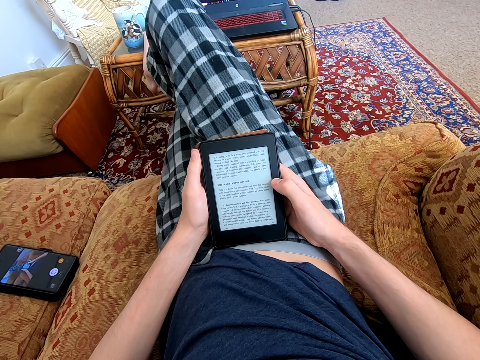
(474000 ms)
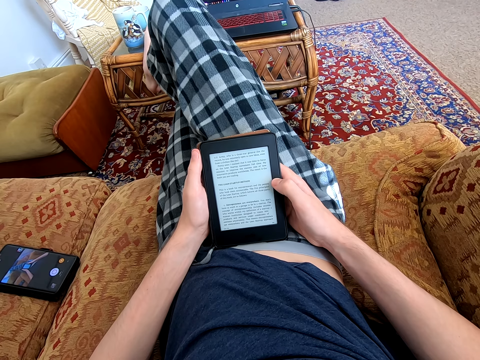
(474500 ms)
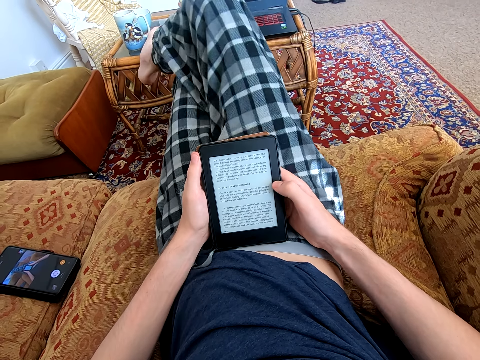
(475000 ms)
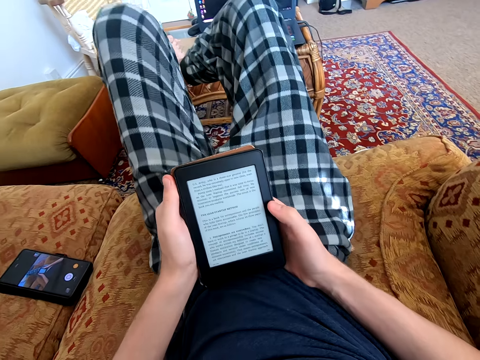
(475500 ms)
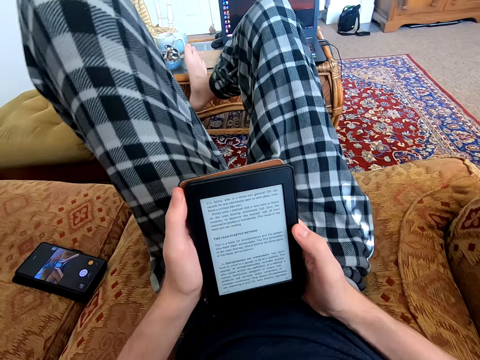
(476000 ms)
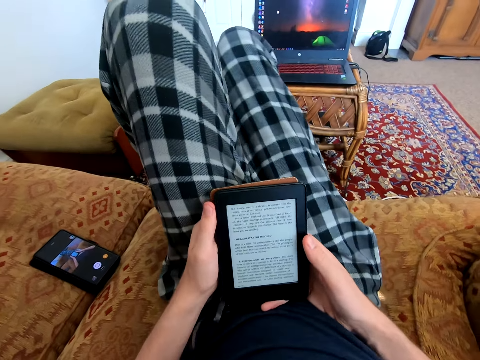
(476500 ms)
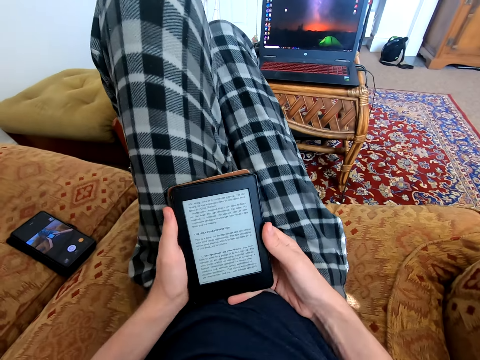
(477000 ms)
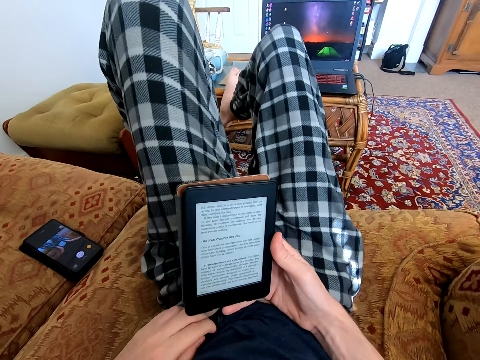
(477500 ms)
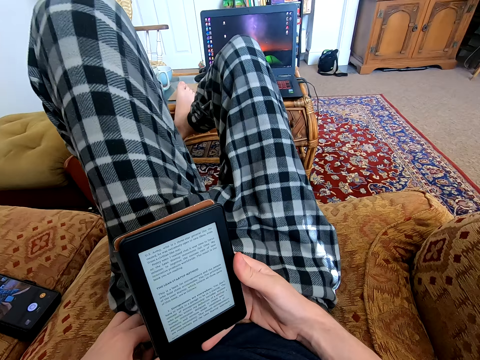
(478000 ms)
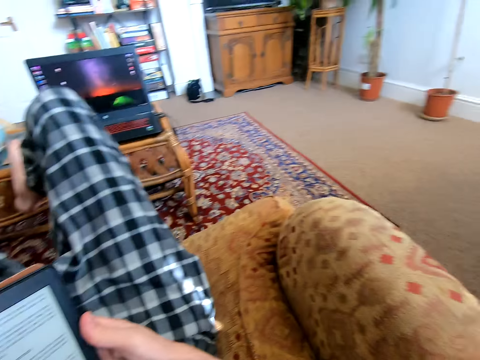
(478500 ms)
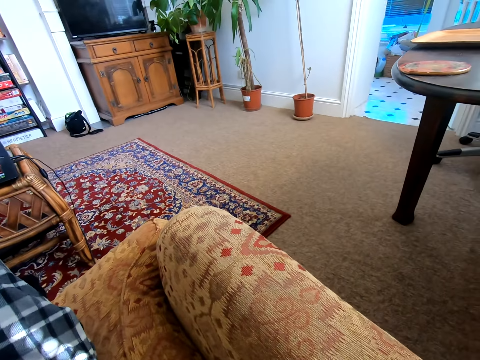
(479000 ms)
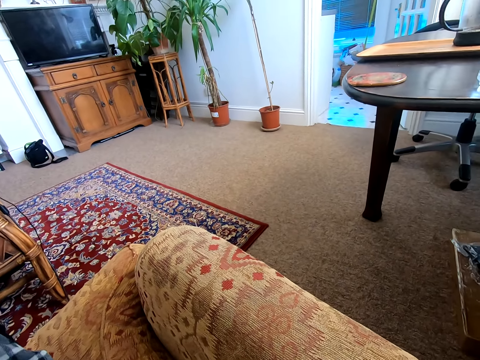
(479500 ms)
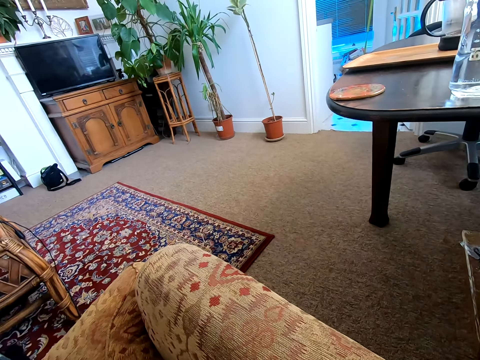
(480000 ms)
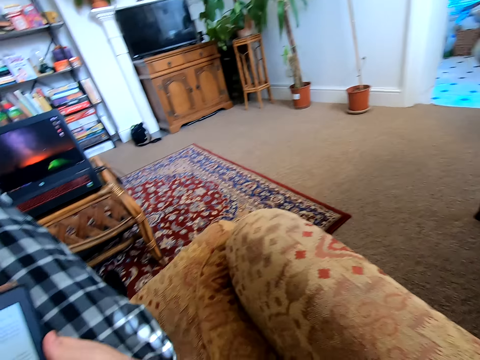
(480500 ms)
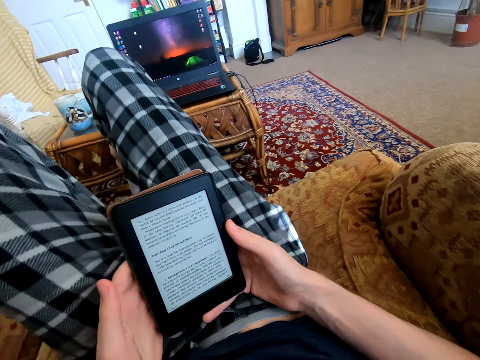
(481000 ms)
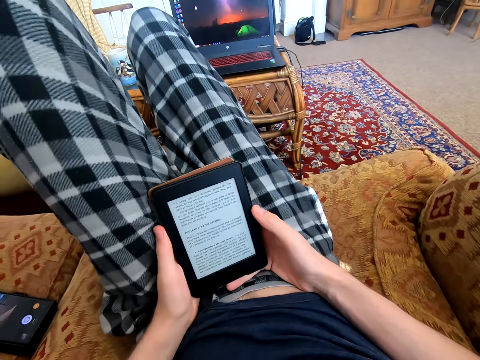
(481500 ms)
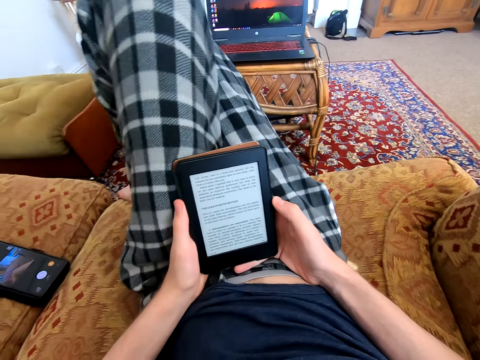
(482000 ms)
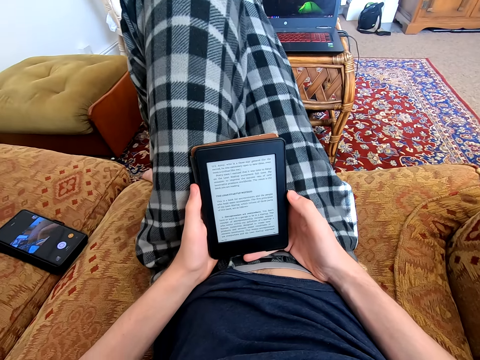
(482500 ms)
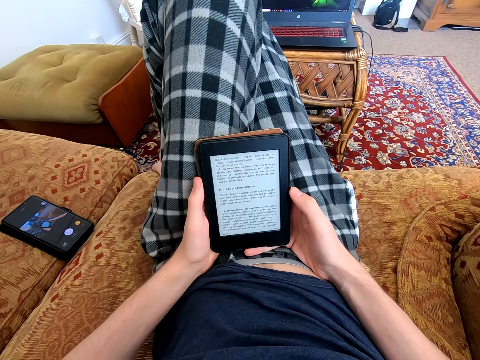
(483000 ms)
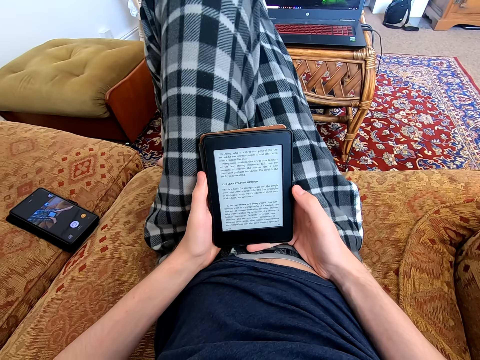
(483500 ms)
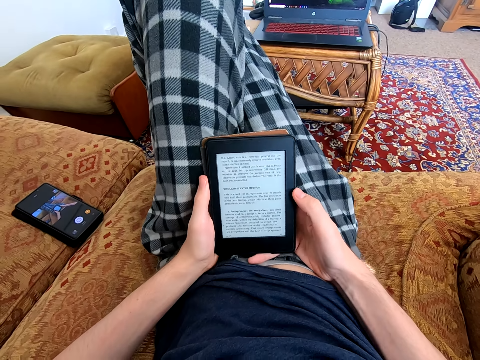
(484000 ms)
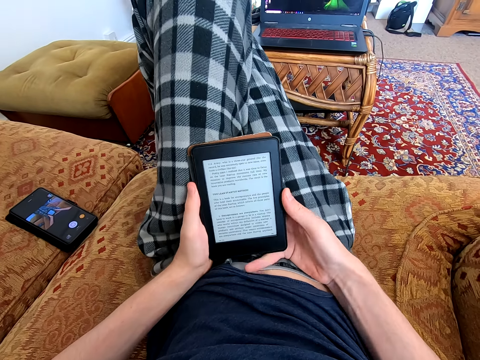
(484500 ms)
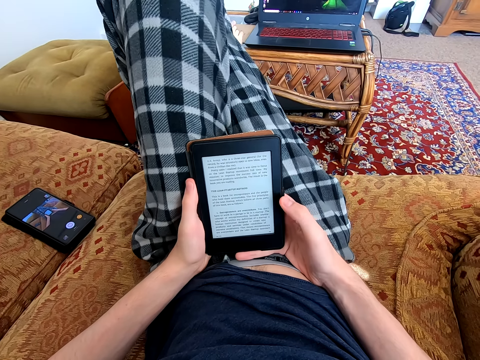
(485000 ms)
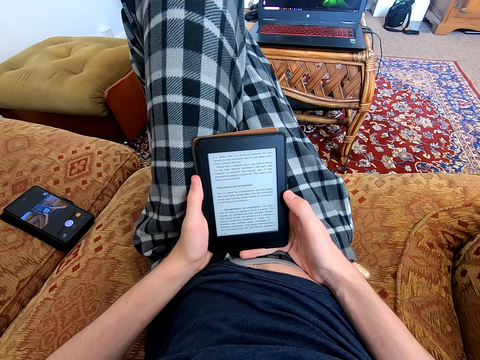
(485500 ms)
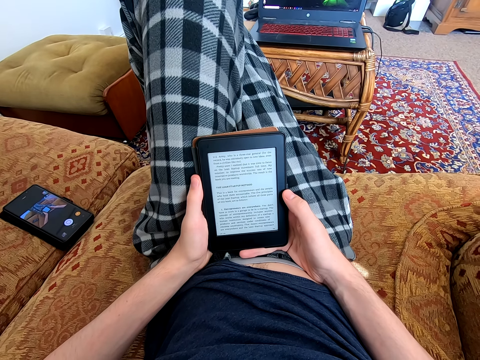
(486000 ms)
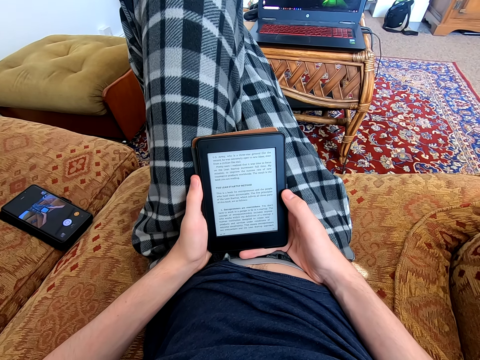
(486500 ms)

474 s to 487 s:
The camera wearer folds his legs. He touches himself. He reads on the tablet. He looks around. He reads on the tablet.

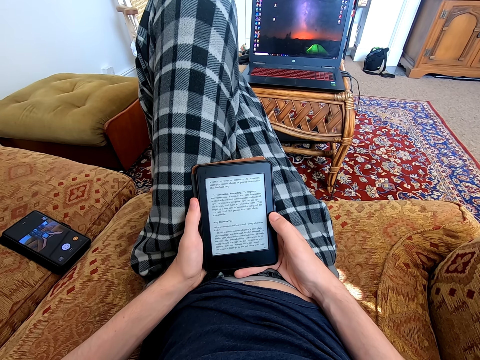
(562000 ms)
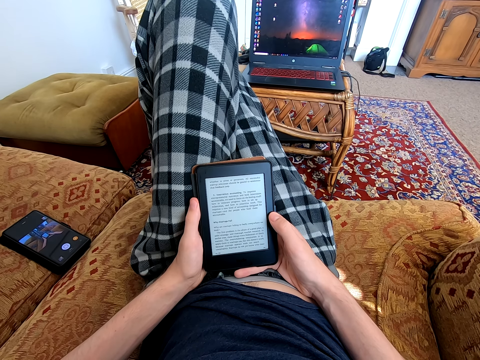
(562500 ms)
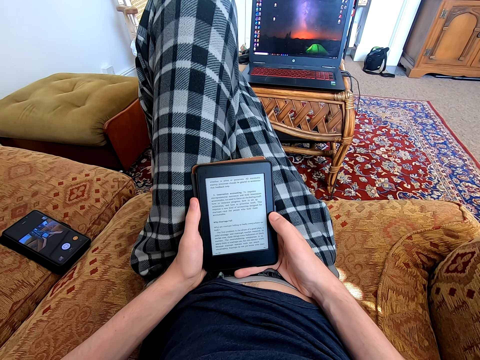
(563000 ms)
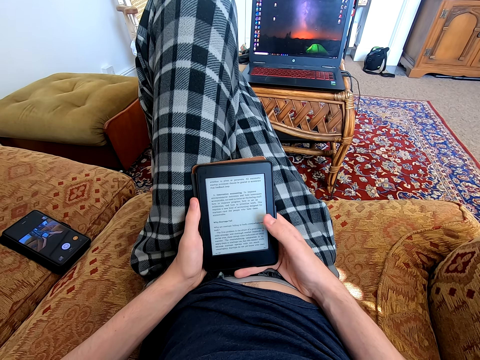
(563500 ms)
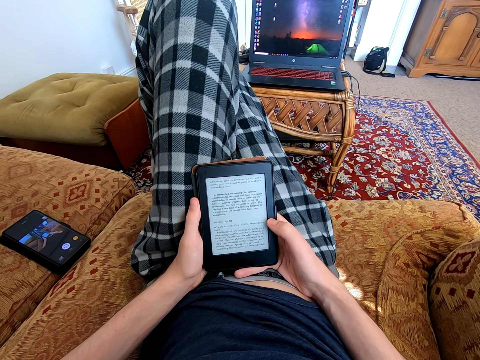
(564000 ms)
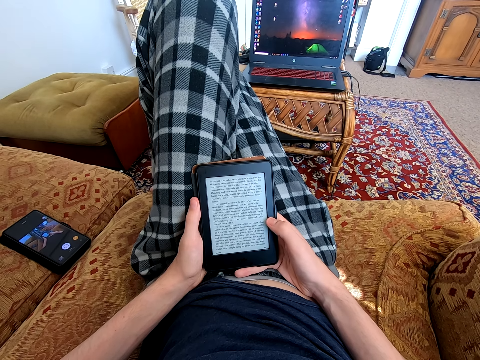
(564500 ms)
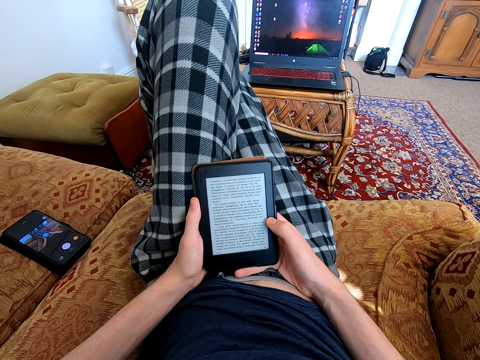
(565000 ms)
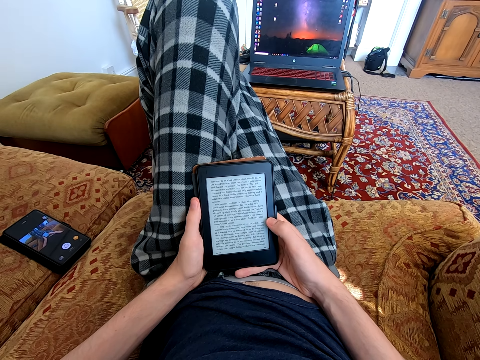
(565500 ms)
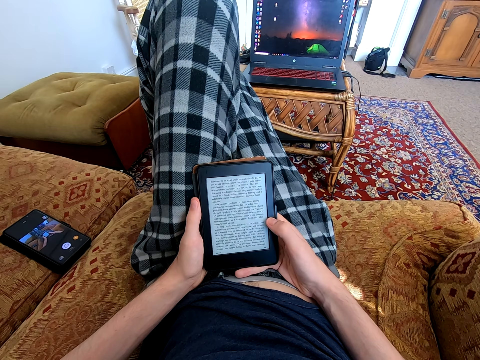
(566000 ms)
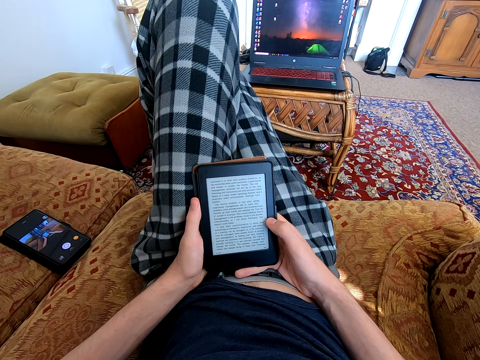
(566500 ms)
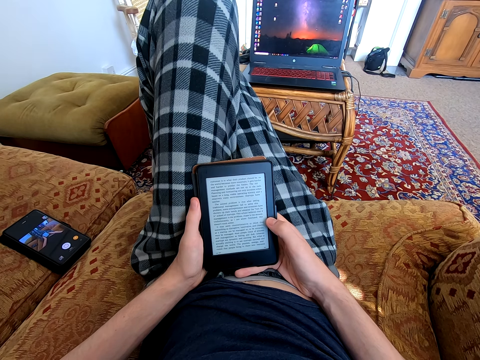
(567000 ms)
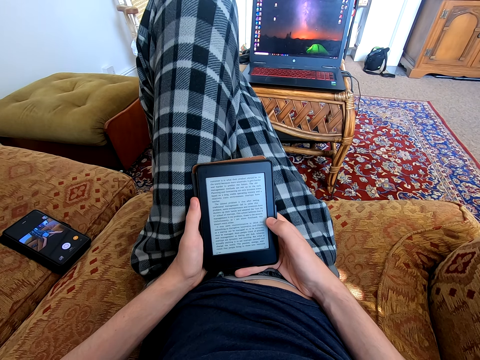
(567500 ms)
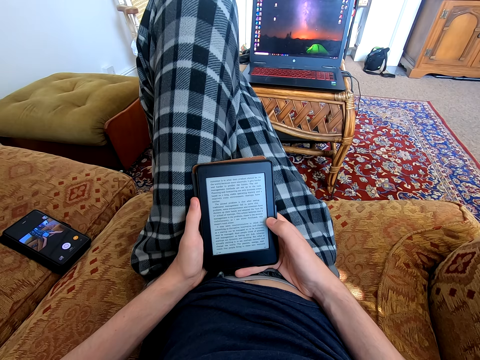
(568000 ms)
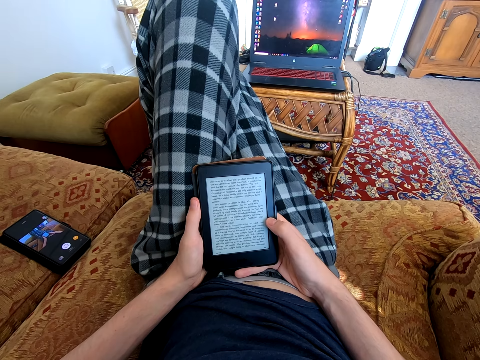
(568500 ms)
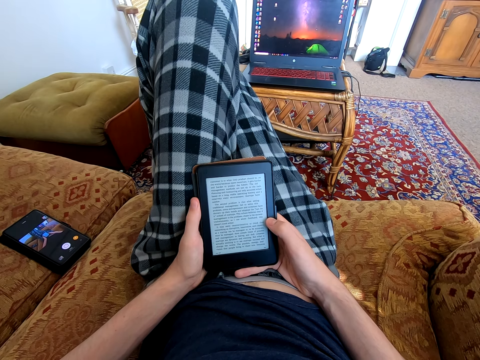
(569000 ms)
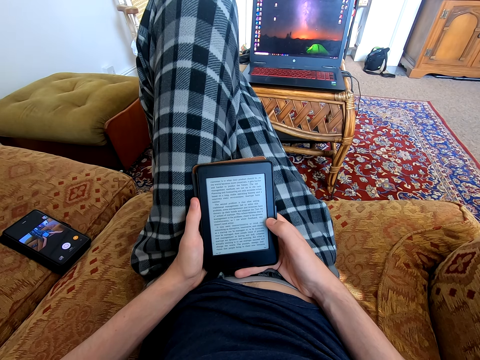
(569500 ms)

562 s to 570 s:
The camera wearer dials the tablet. They read on the tablet.

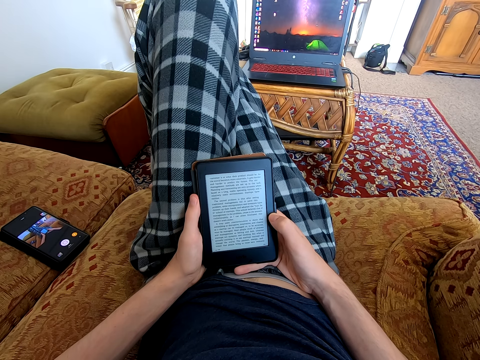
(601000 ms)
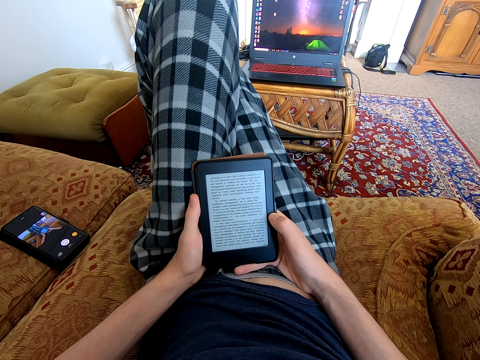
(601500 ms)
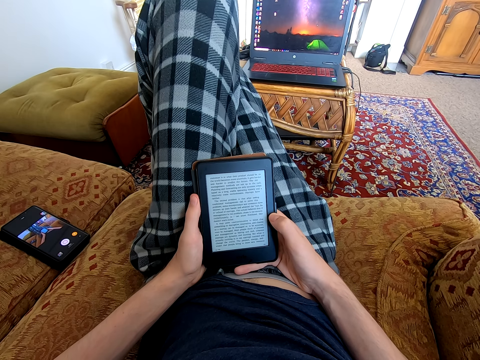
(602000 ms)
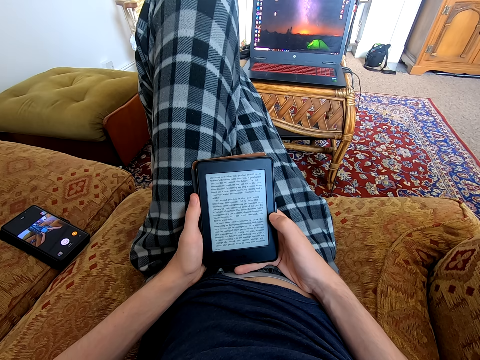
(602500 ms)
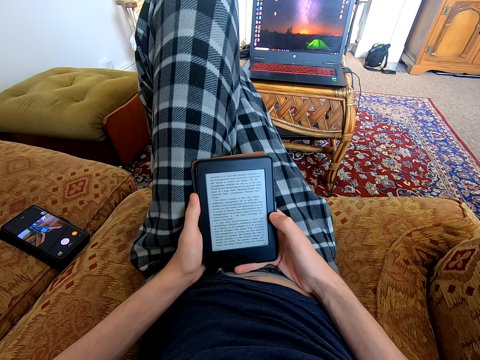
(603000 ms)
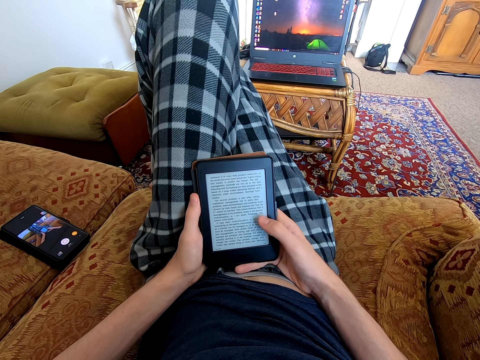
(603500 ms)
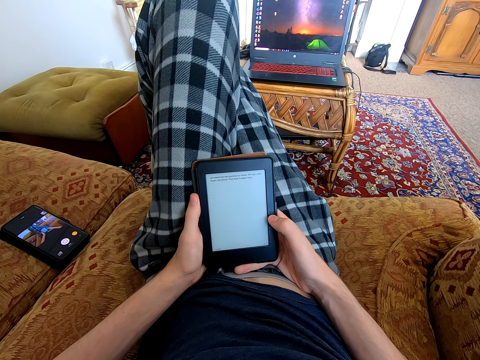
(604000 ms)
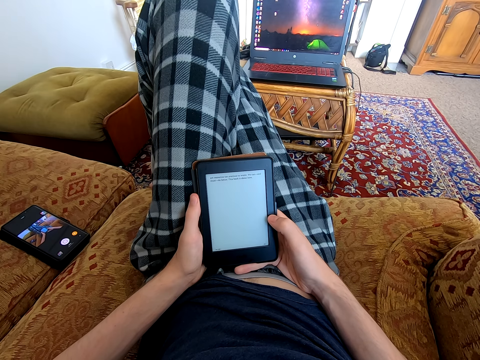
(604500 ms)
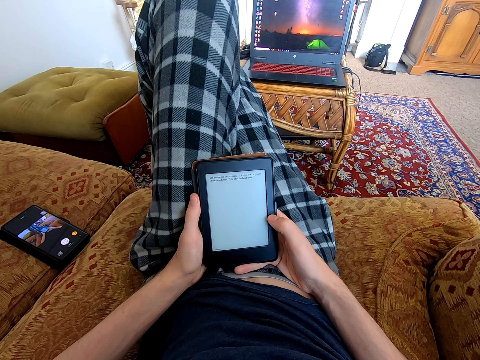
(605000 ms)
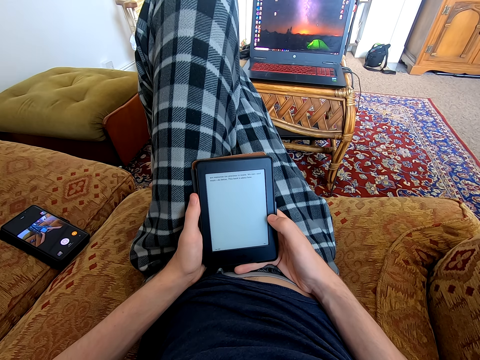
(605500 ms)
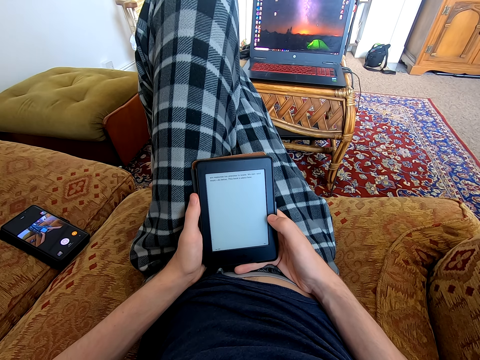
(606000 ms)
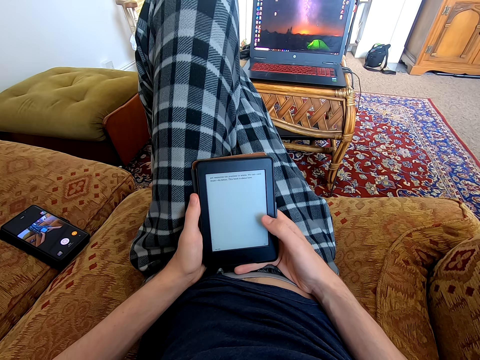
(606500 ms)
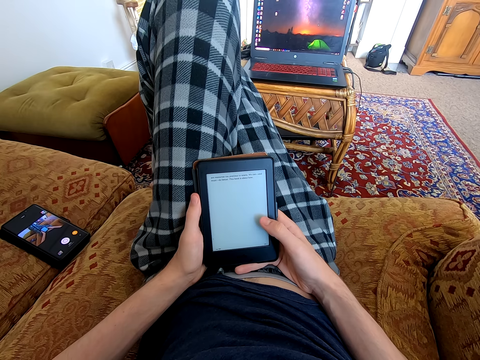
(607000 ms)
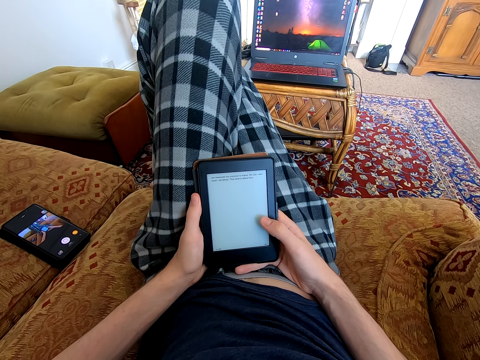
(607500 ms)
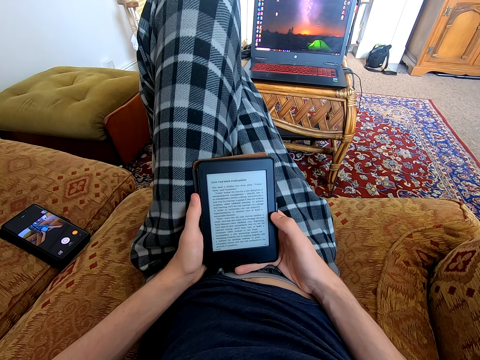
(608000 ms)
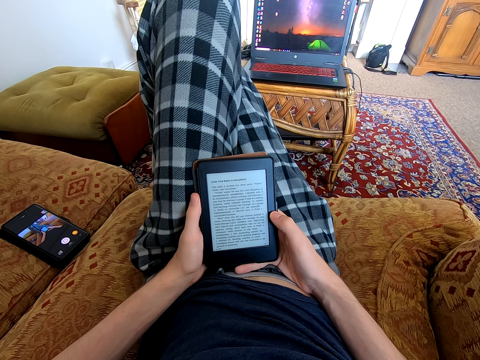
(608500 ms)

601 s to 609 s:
The camera wearer dials the tablet. They read on the tablet. They dial the tablet. They read on the tablet.
